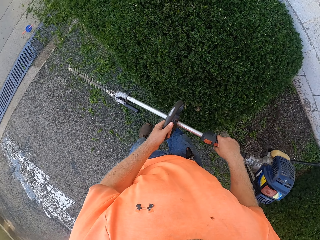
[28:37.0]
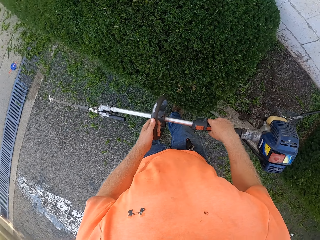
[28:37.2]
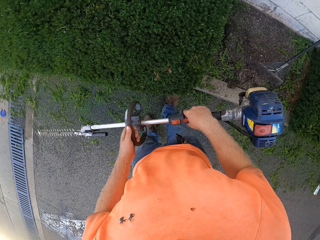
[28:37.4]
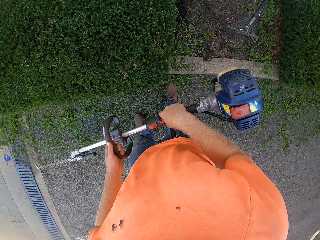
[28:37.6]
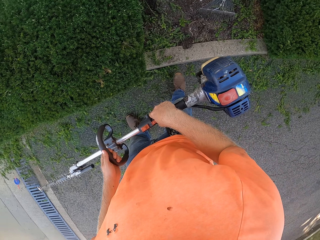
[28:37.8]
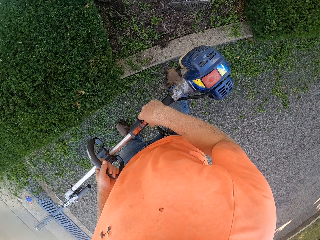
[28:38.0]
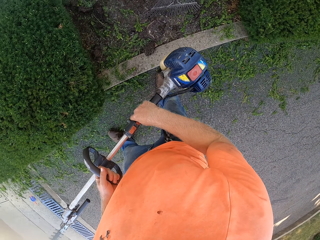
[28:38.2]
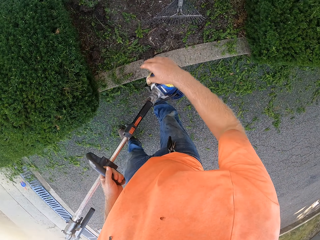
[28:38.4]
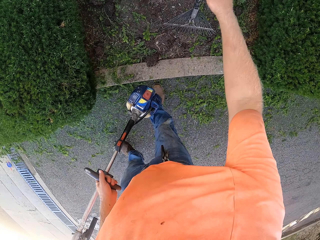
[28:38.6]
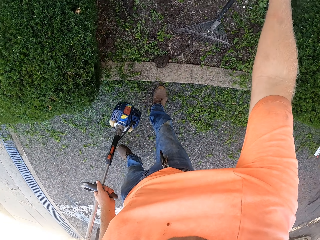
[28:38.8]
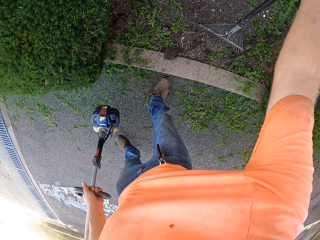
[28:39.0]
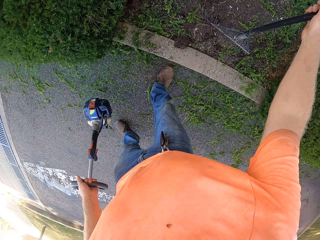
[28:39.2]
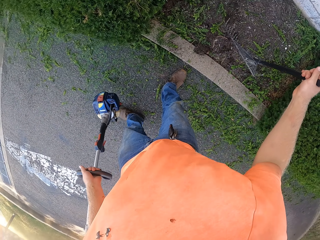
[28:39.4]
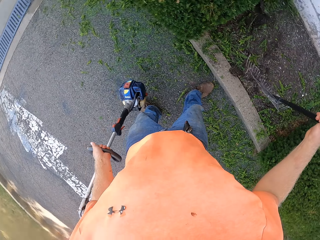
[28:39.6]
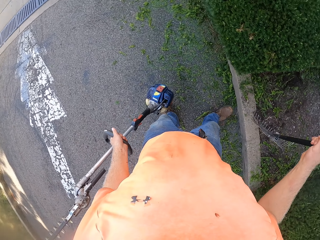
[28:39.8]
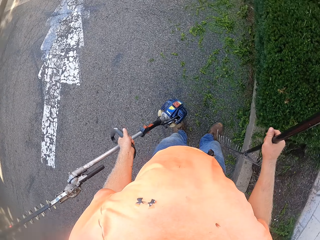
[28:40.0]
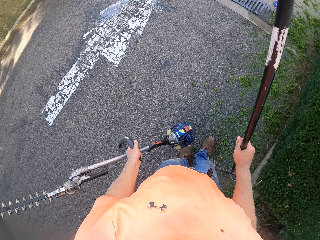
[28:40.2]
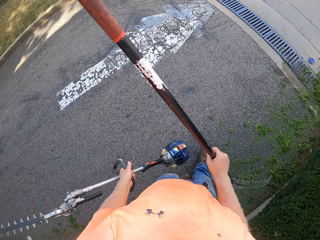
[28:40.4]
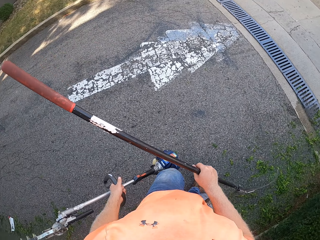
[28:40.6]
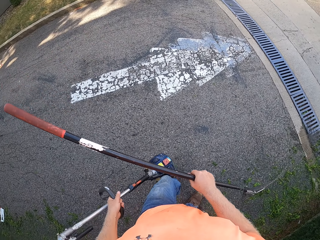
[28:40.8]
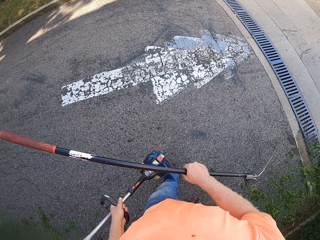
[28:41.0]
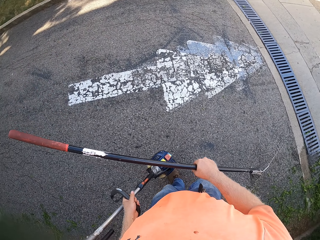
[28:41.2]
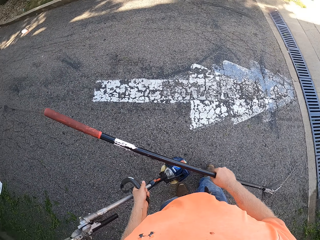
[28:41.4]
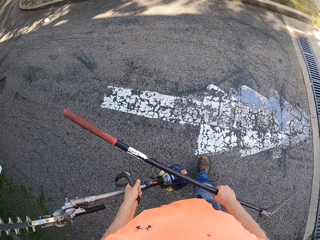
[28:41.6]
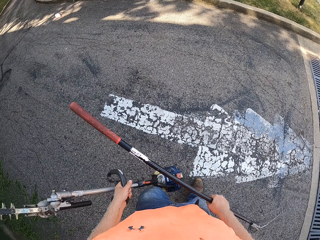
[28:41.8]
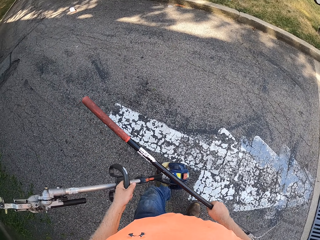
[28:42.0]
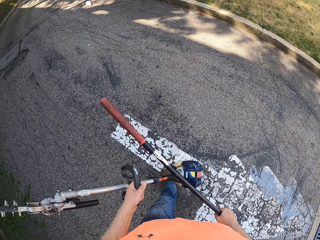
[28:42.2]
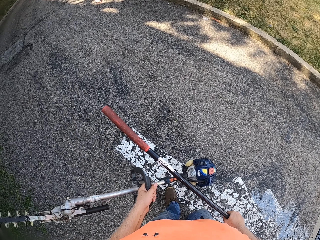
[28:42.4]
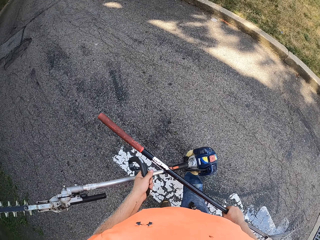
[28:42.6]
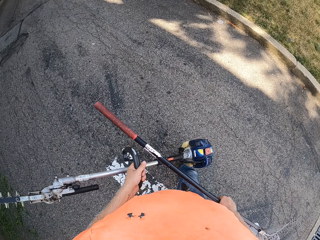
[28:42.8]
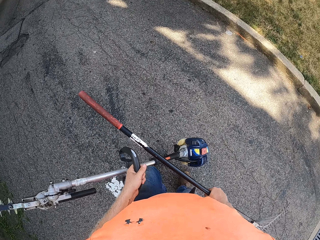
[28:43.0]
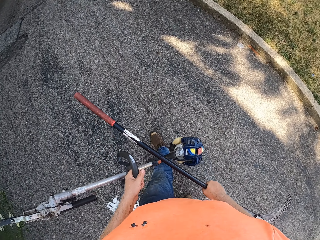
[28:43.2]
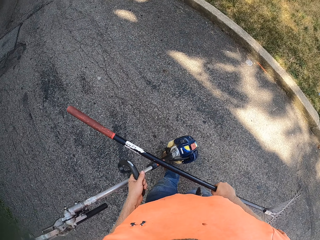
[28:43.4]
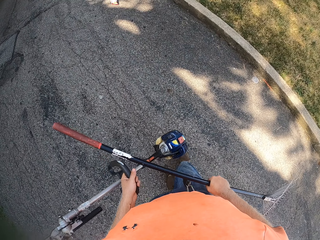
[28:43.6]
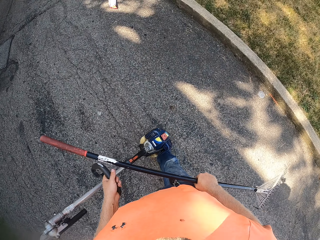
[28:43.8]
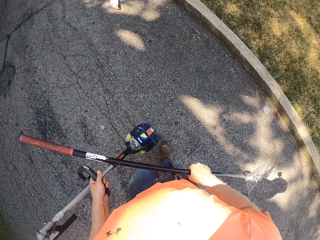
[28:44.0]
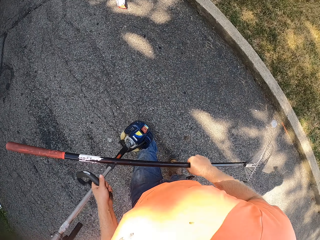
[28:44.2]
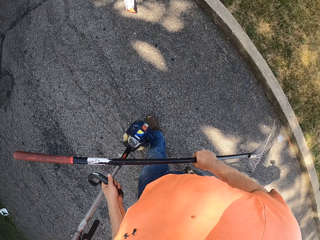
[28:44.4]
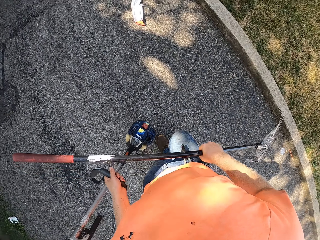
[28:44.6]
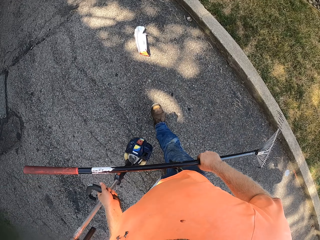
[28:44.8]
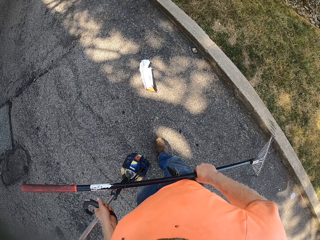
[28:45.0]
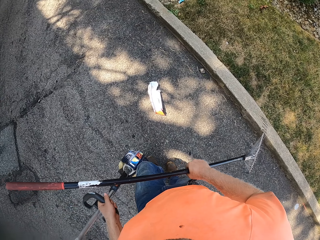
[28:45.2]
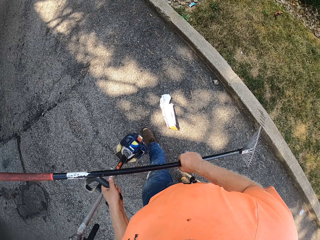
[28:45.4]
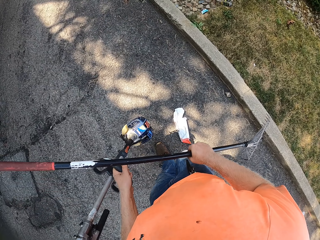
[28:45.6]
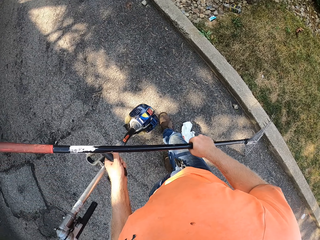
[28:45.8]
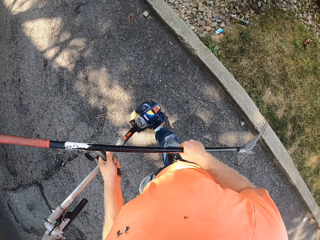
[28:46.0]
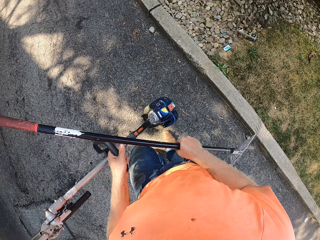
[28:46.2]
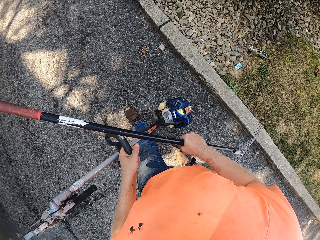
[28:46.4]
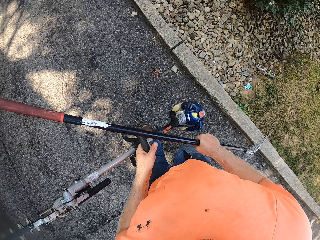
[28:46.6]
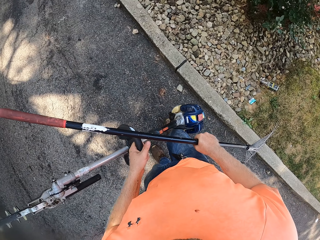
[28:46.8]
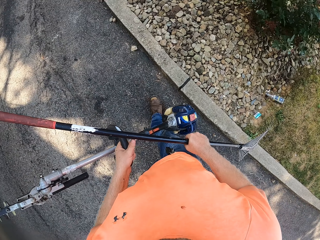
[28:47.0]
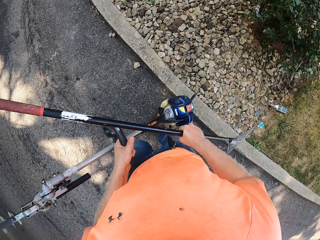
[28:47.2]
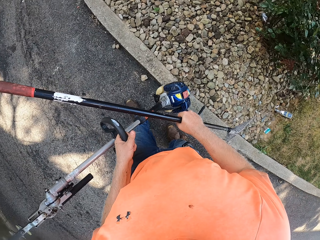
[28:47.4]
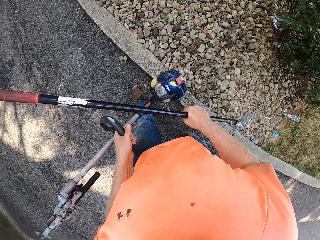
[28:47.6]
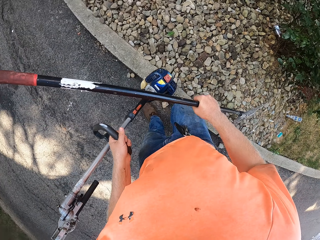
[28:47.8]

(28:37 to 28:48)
The camera wearer picks the rake from the ground with his right hand. He holds the rake with the right hand. He walks on a road. He walks on the walkway.

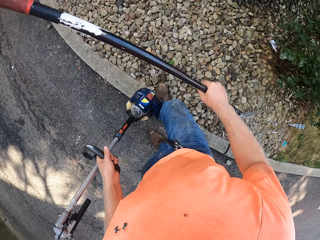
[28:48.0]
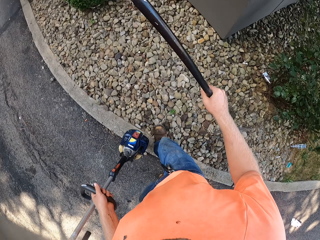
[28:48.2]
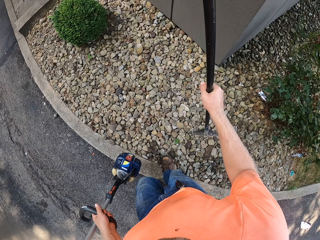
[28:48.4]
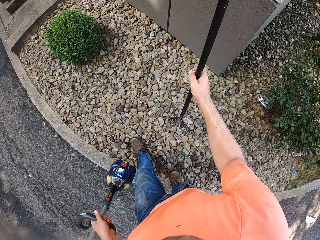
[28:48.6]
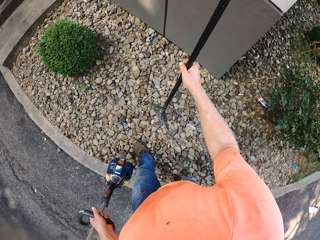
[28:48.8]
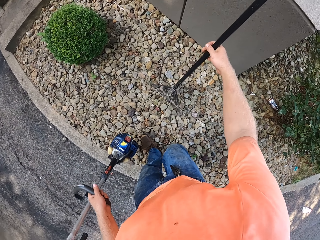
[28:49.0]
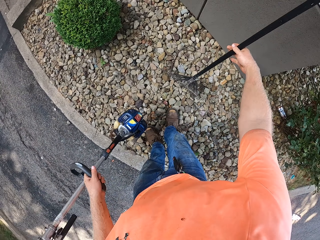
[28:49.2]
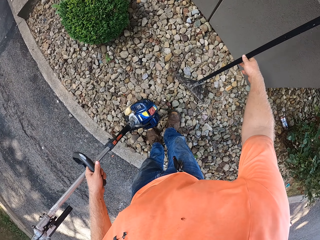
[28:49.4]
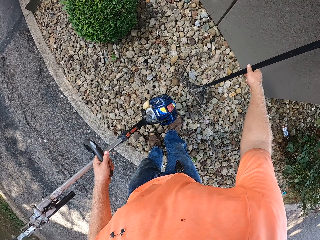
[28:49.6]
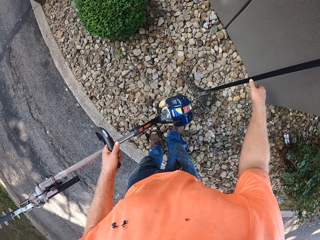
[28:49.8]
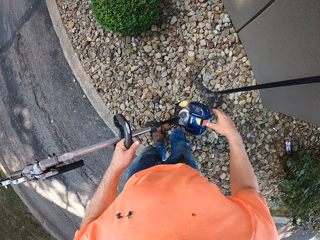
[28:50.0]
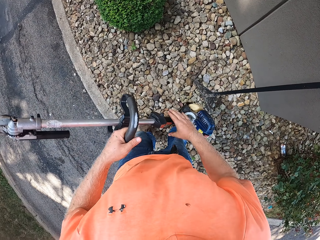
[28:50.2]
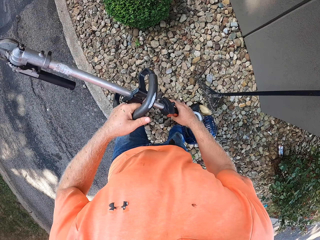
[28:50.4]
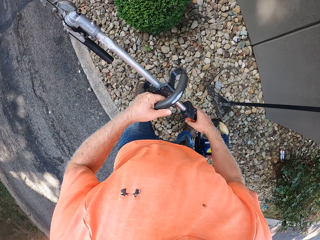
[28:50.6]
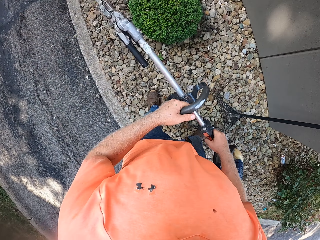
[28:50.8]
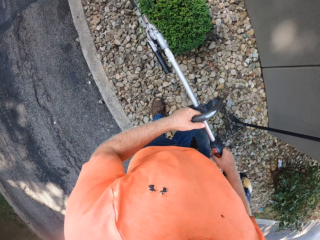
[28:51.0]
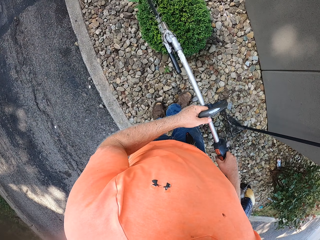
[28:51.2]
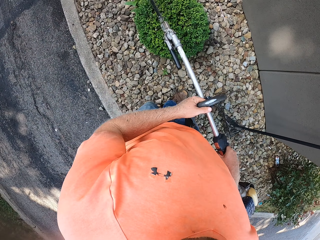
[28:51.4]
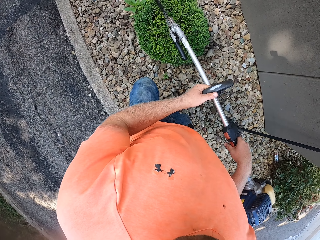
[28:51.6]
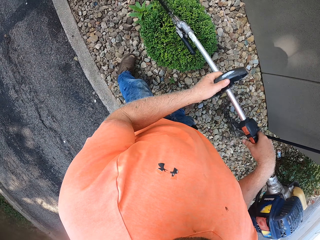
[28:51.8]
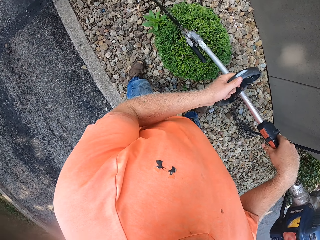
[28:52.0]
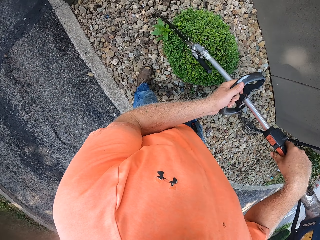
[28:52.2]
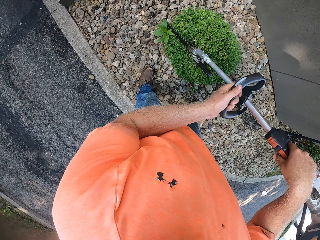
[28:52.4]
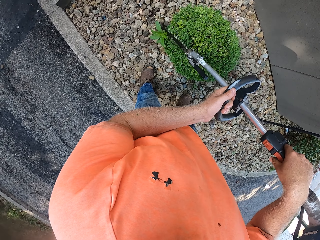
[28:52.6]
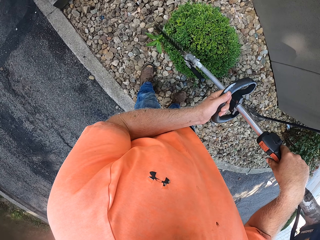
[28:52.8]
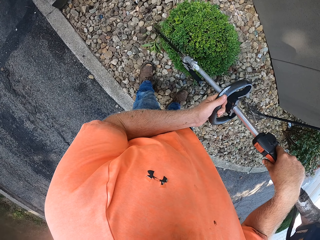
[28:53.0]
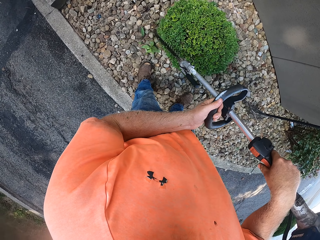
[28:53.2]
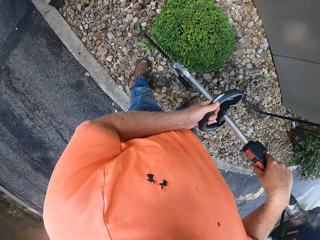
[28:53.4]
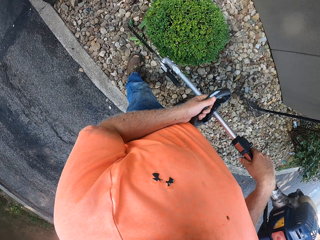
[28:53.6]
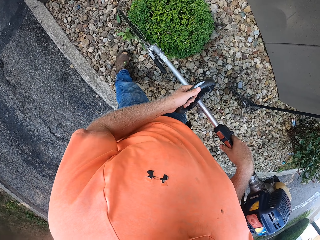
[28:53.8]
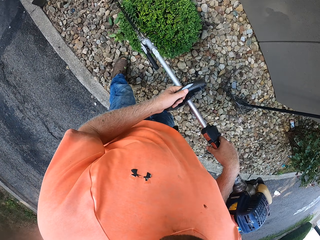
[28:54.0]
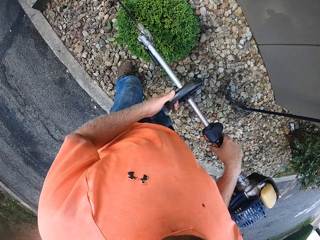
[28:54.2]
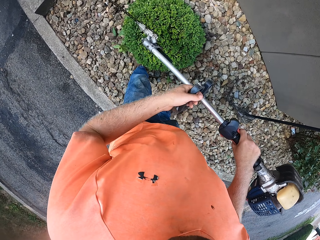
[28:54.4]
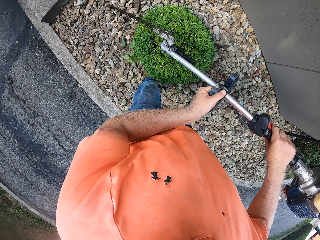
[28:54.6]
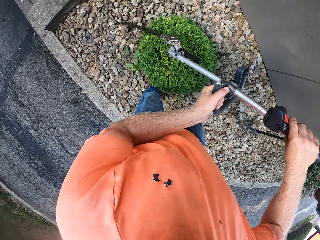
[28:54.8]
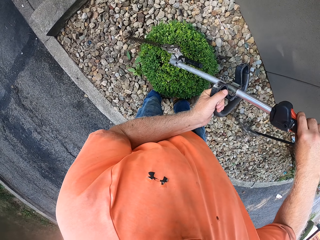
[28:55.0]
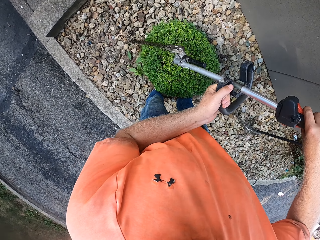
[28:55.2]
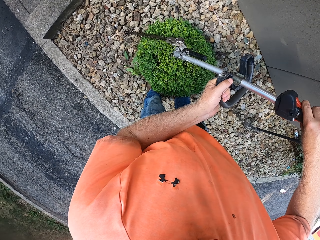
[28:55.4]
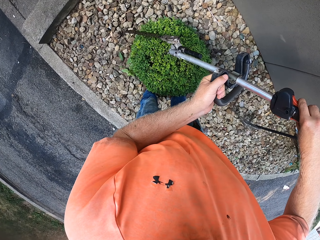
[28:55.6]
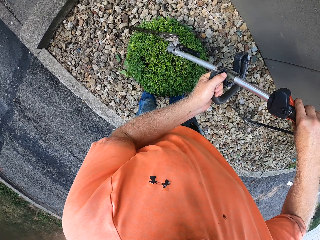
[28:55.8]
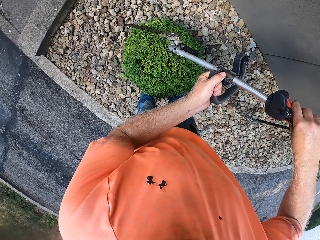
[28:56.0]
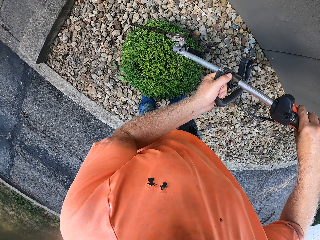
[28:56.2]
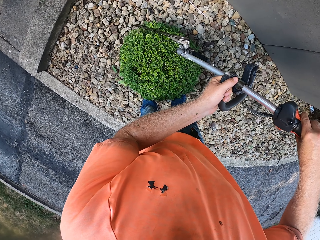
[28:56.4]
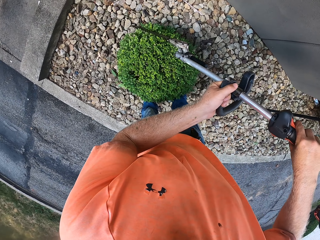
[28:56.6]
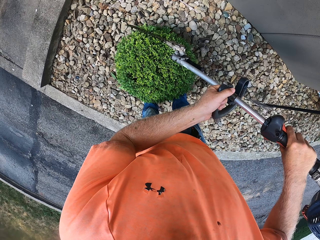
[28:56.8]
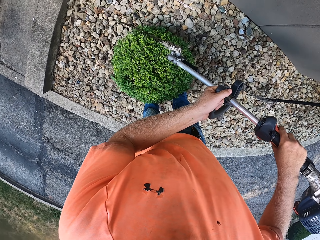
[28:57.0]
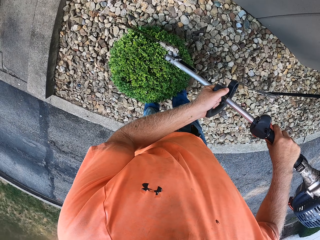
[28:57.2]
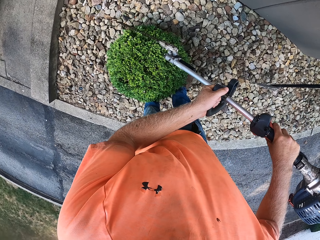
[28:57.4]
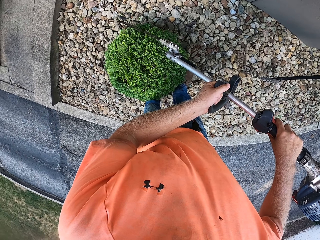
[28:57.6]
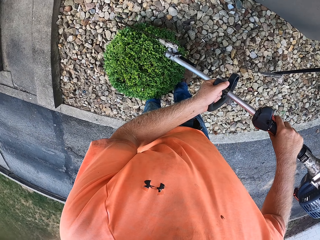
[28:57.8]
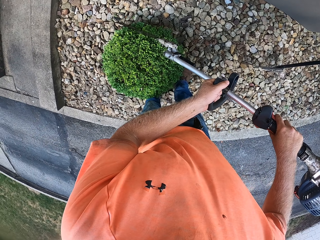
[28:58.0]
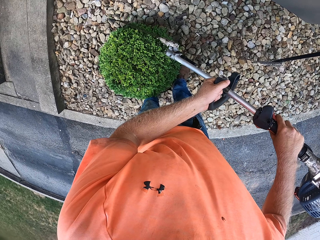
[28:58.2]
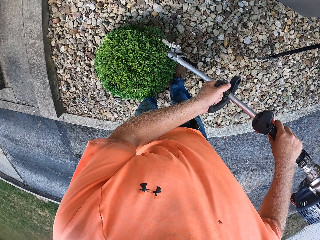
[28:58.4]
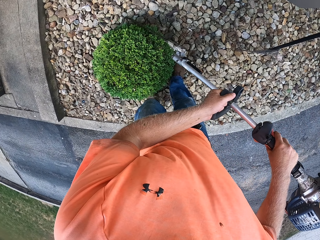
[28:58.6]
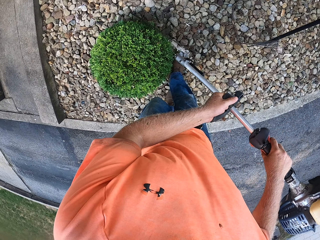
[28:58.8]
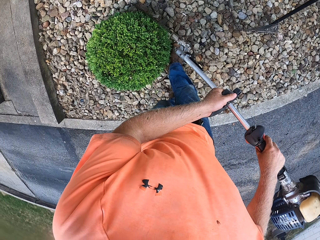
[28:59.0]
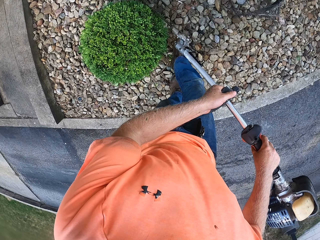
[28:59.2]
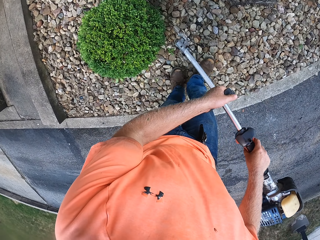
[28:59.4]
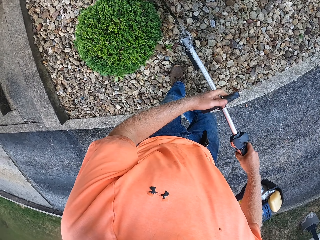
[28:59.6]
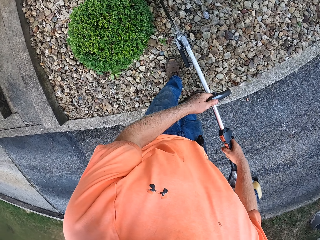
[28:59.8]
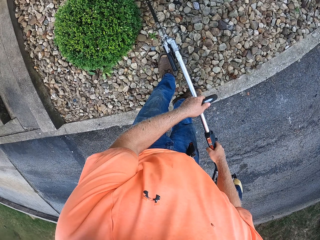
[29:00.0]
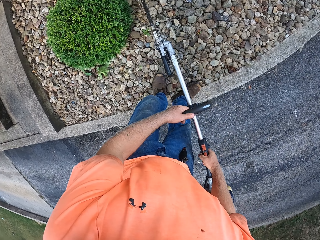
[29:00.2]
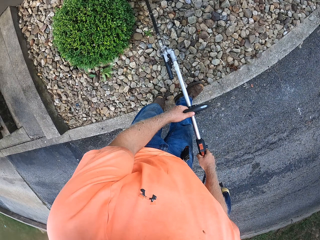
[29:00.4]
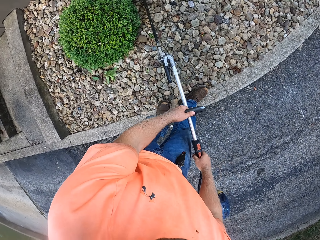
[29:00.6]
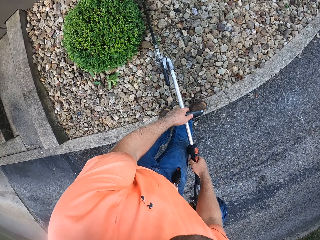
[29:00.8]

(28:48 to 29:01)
The camera wearer walks into a garden. He drops the rake from the ground with his right hand. He puts the rake on the wall. He trims the hedge bush with the hedge trimmer in both hands. He holds the mower with both hands.
